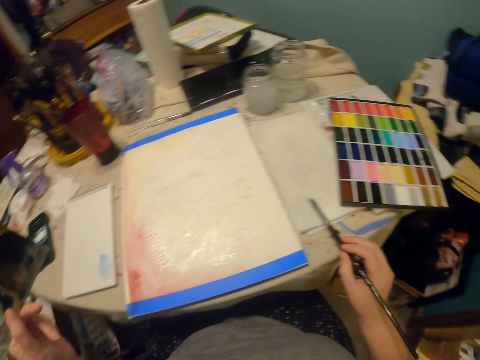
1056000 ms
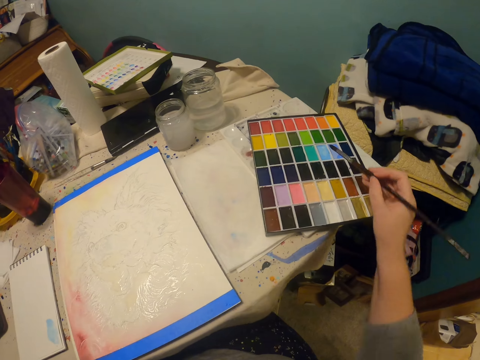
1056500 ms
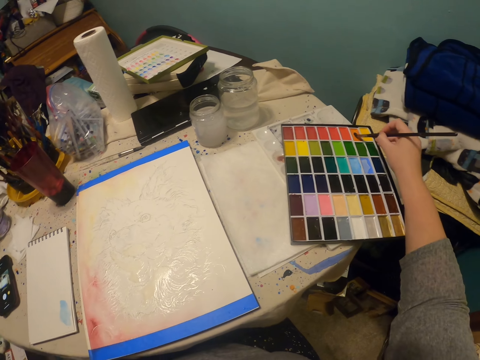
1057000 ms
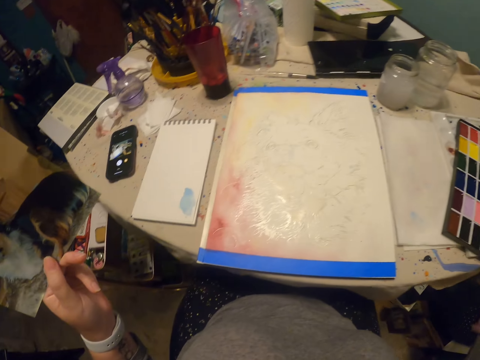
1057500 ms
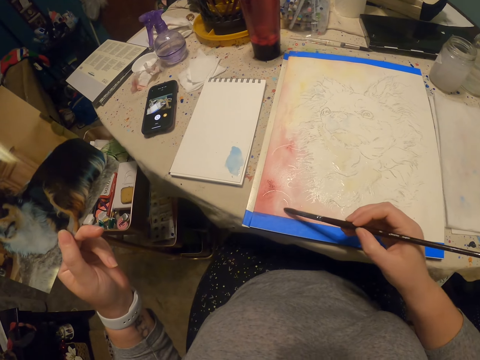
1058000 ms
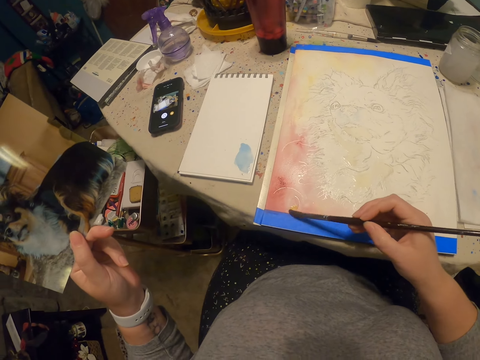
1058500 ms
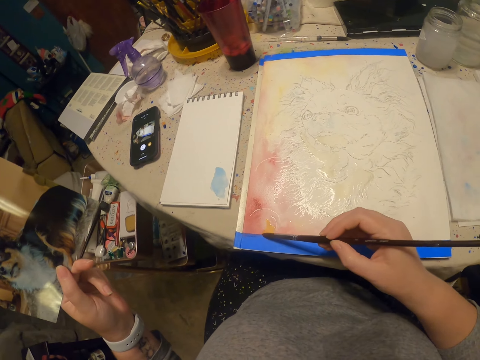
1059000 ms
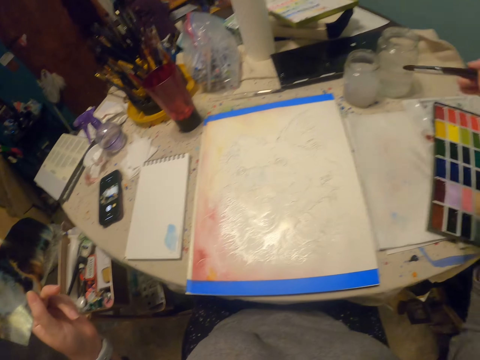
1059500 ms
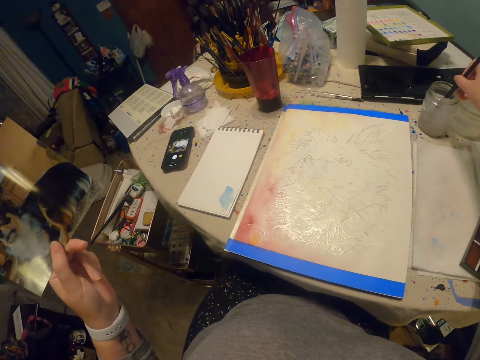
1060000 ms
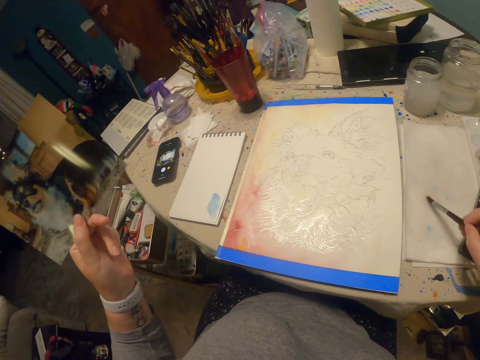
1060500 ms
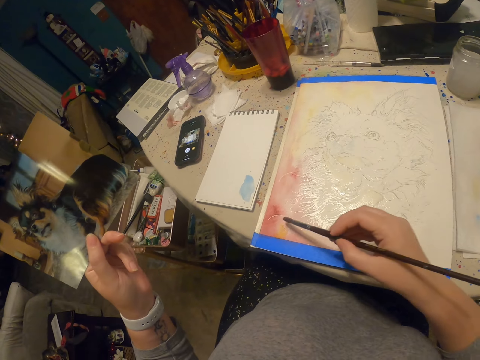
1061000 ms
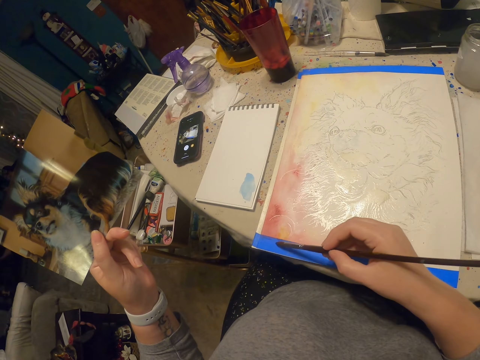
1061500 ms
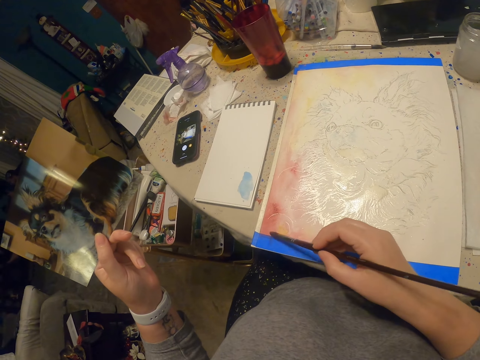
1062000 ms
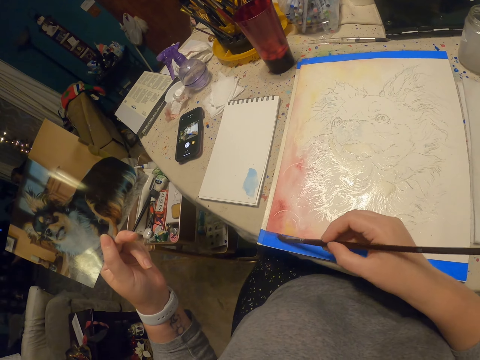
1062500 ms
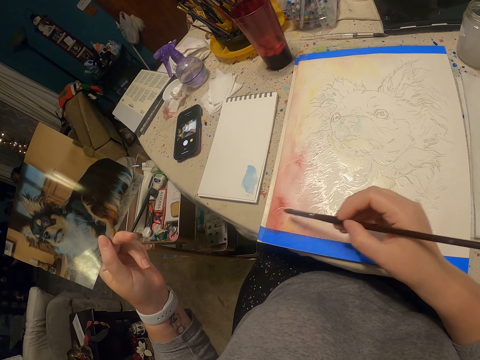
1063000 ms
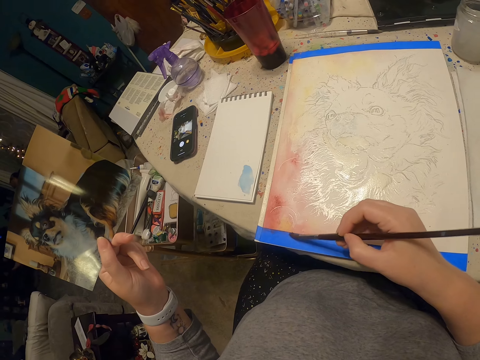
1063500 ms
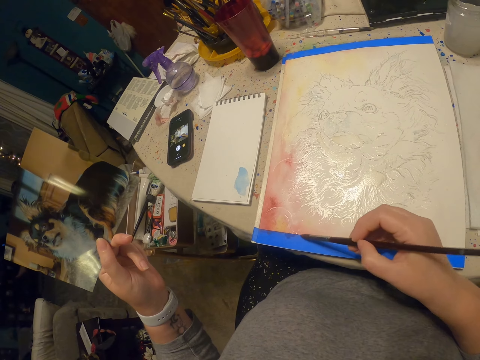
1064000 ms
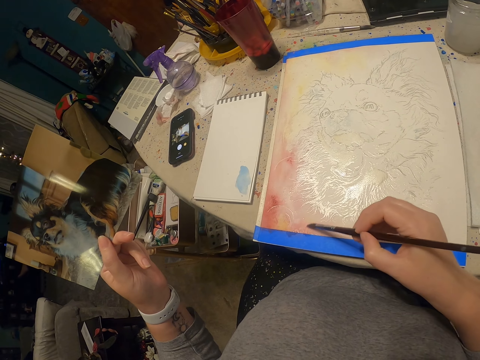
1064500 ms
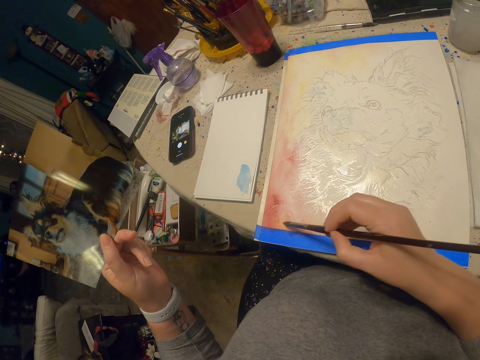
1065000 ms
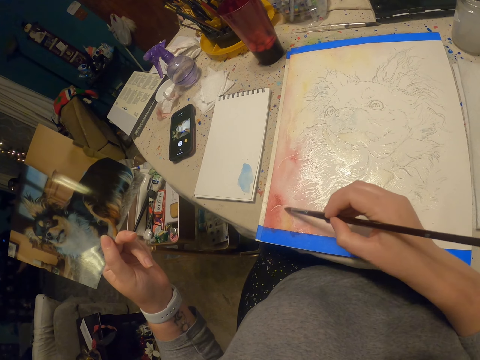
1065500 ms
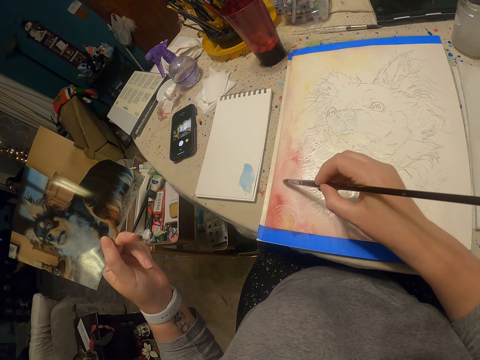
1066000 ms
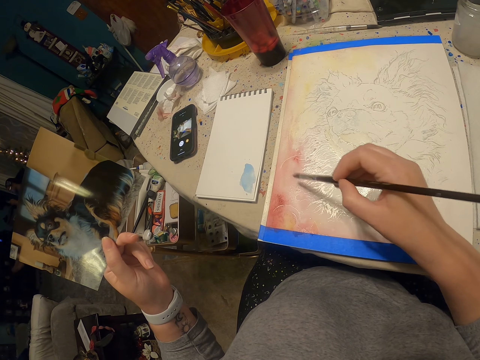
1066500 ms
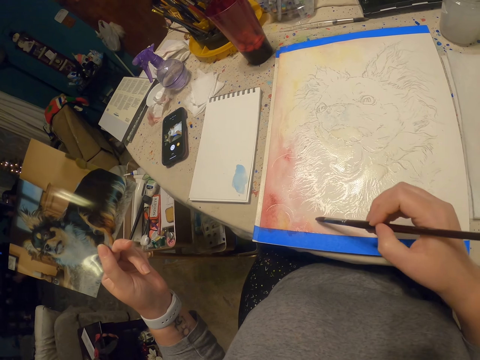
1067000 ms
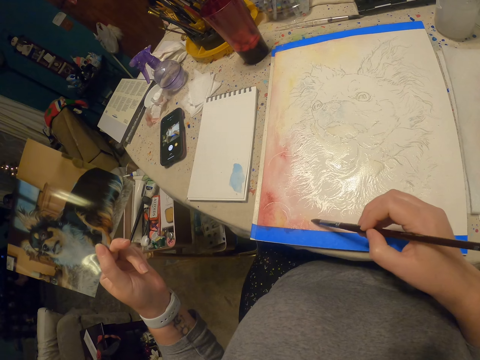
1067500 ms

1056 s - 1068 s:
The camera wearer wipes off liquid on the brush. They dip the brush in the paint. They draw the dog. They dip the brush in liquid. They wipe the liquid off the brush. They draw the dog.

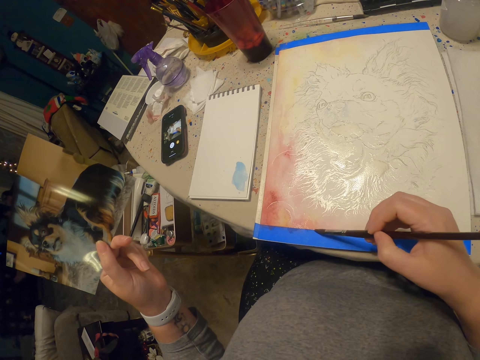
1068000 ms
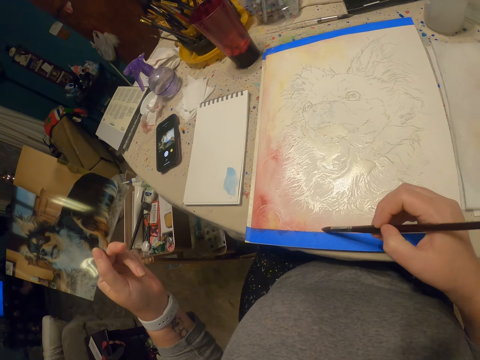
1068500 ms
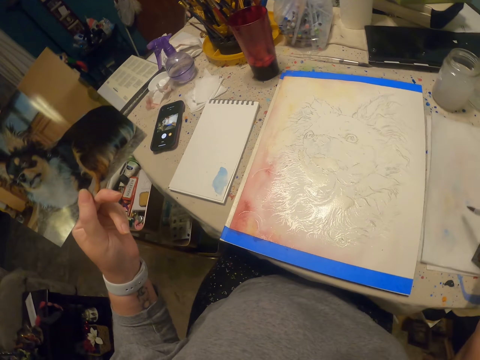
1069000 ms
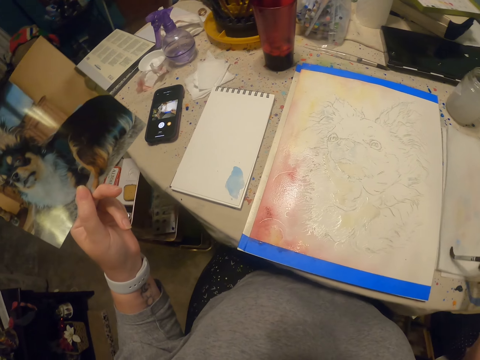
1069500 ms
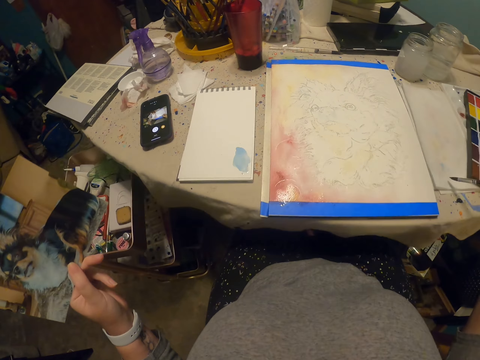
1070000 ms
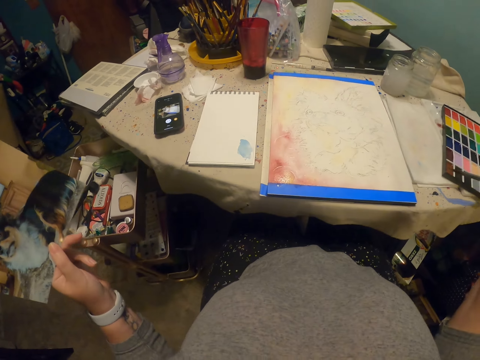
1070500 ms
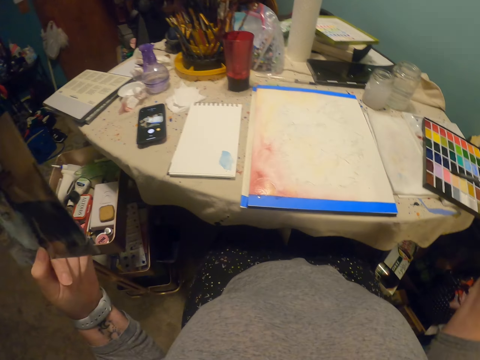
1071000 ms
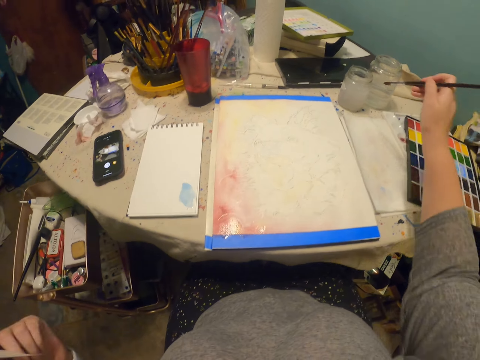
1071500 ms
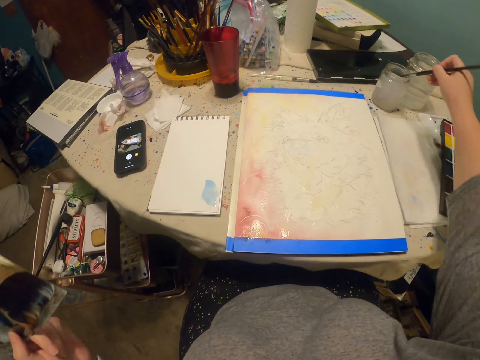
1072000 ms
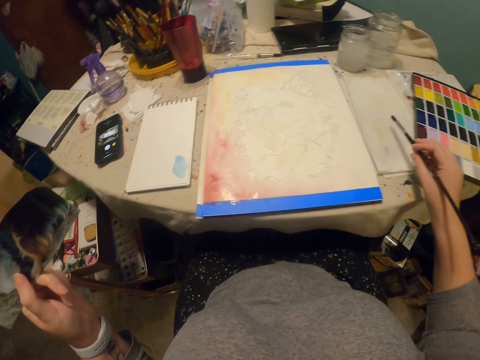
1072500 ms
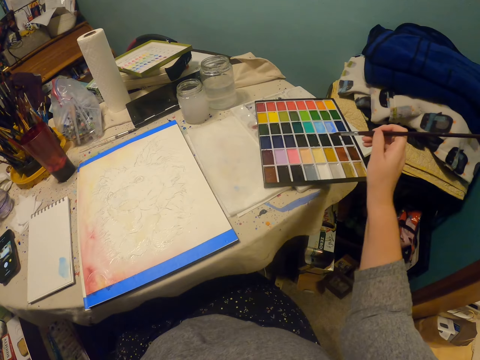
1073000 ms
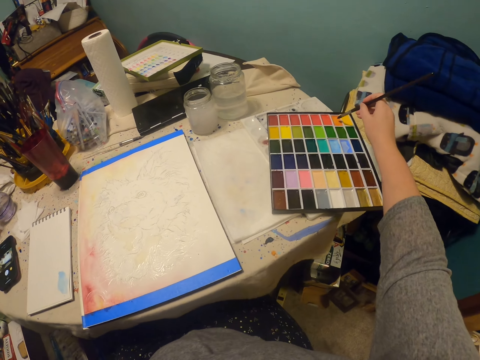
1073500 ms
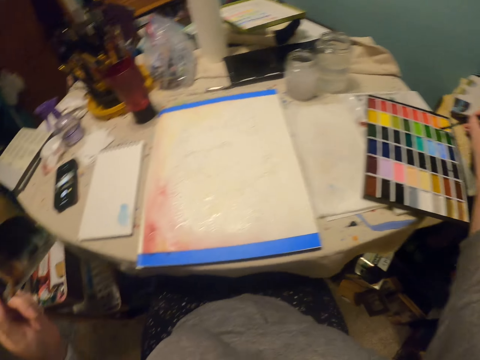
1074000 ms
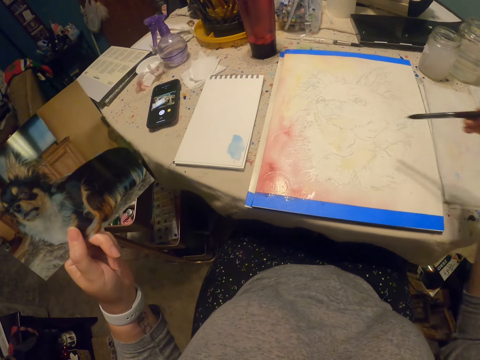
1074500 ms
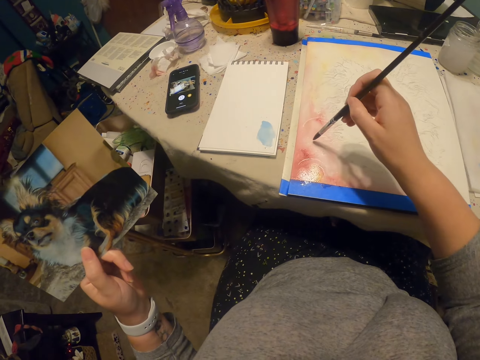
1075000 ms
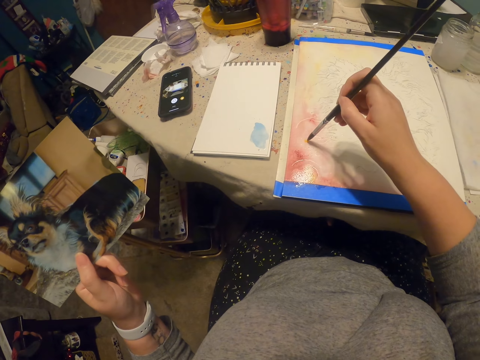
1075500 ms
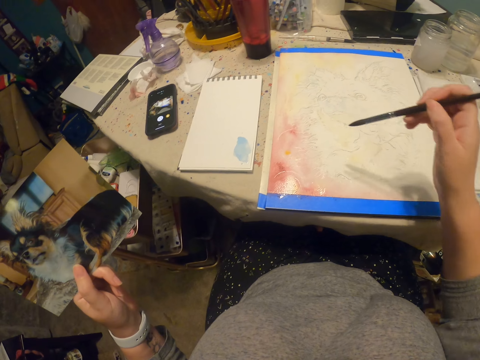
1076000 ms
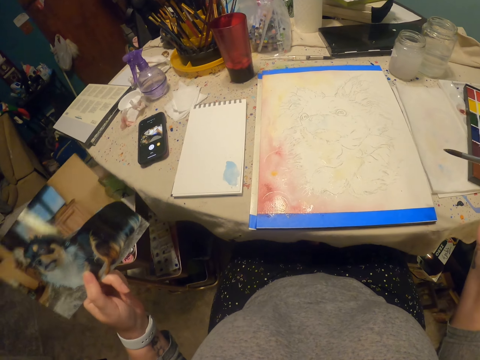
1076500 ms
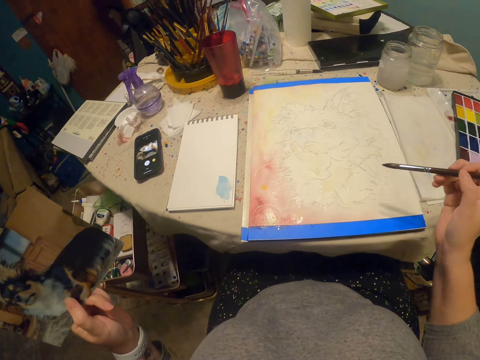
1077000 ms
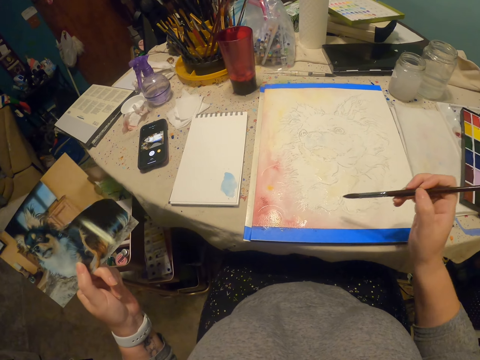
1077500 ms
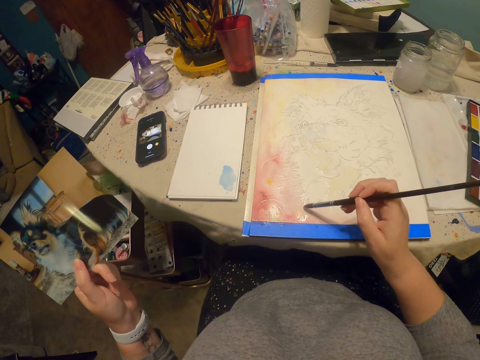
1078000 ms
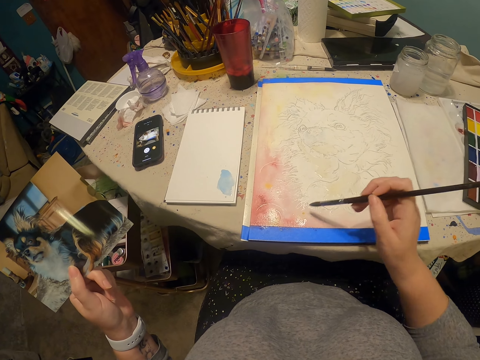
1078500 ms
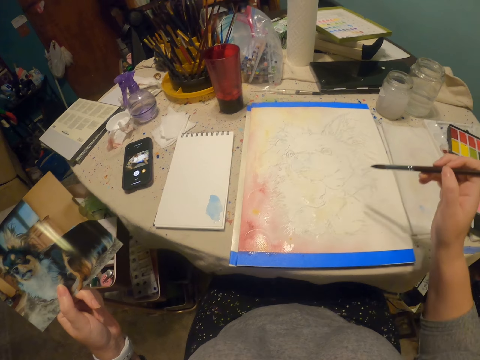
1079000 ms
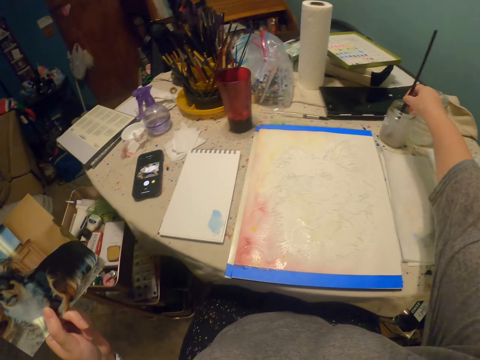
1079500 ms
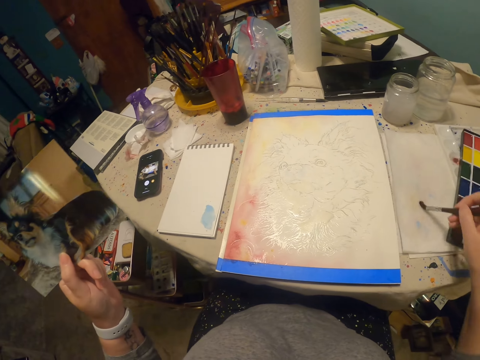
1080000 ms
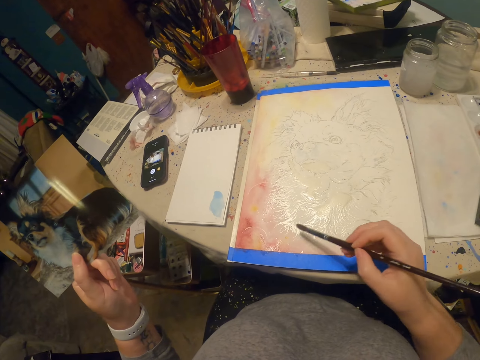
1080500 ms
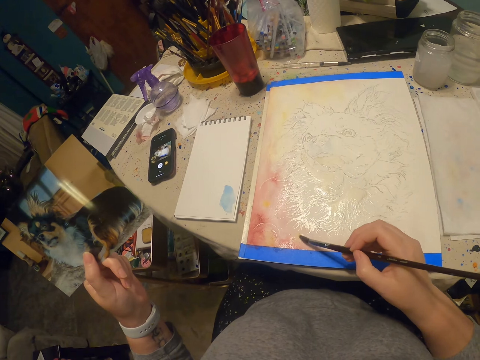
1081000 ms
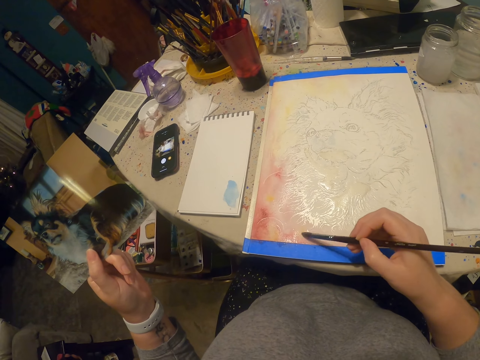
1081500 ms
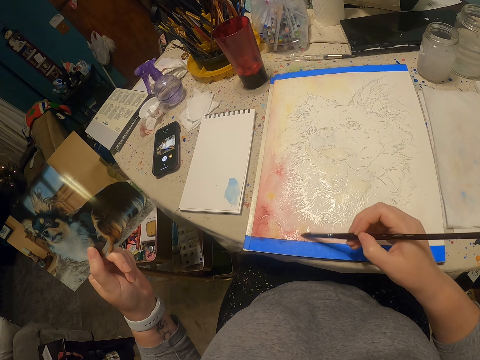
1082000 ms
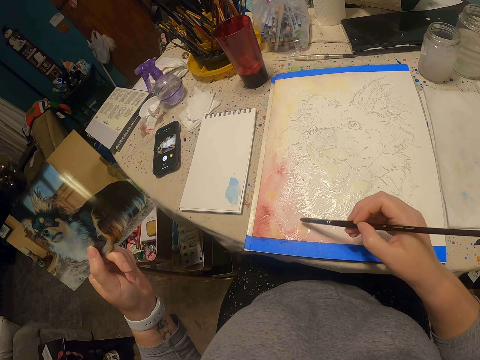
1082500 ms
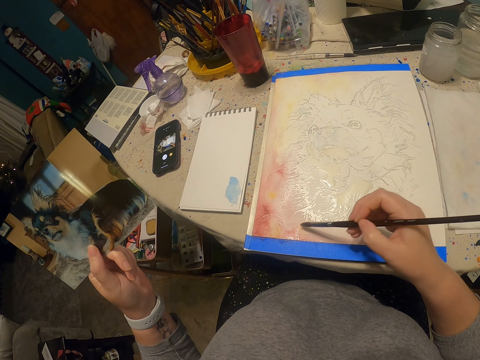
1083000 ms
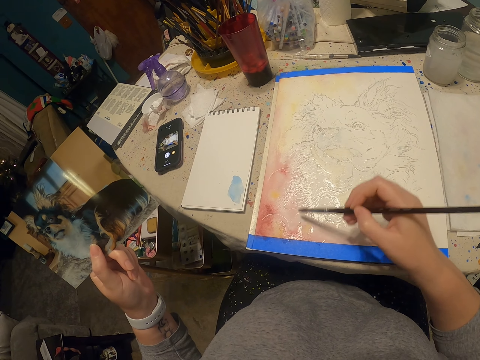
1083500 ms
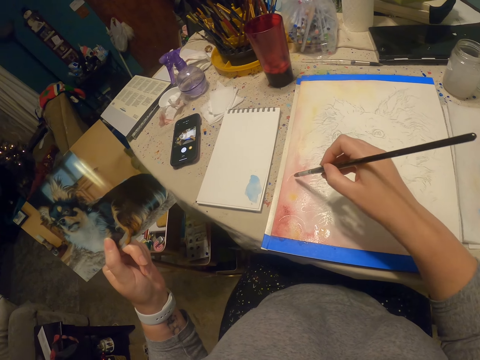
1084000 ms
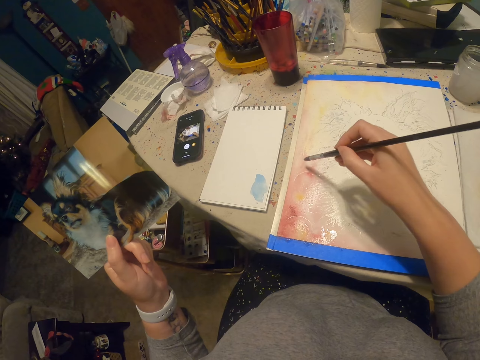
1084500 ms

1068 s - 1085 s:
The camera wearer wipes the paint off the brush. They dip the brush in the liquid. They wipe the liquid off the brush. They dip the brush in the paint. They draw the dog. They dip the brush in the liquid. They wipe the liquid off the brush. They draw the dog.
